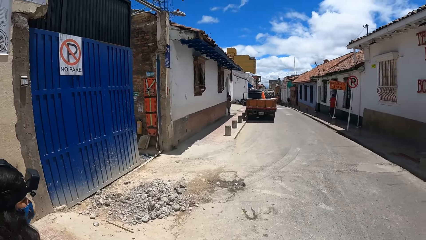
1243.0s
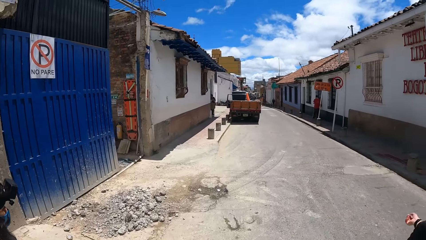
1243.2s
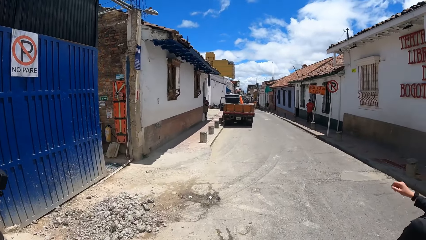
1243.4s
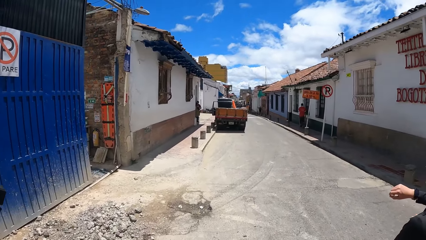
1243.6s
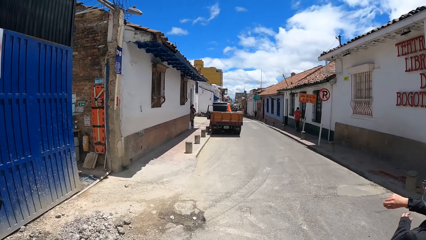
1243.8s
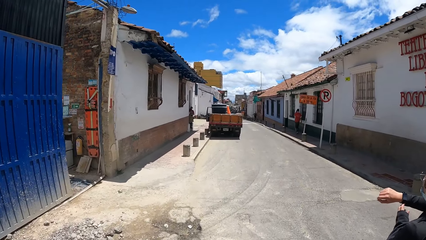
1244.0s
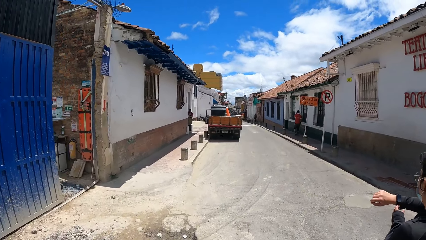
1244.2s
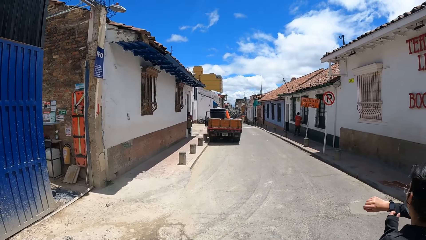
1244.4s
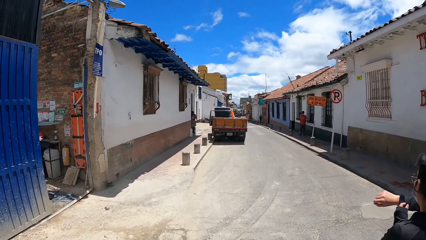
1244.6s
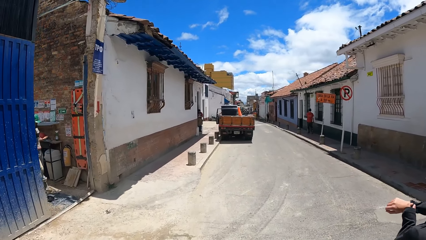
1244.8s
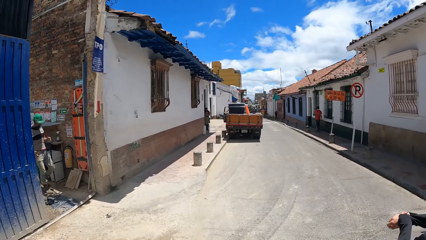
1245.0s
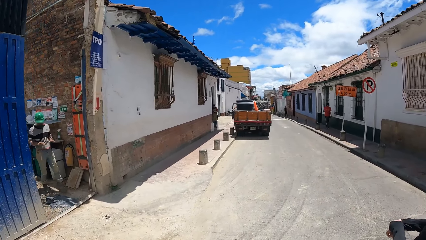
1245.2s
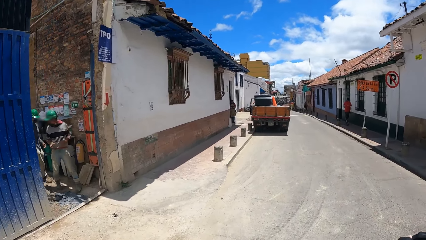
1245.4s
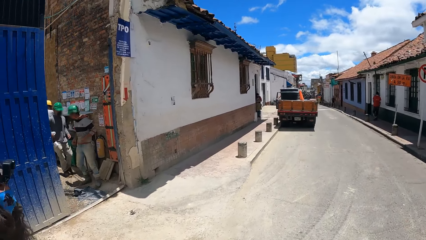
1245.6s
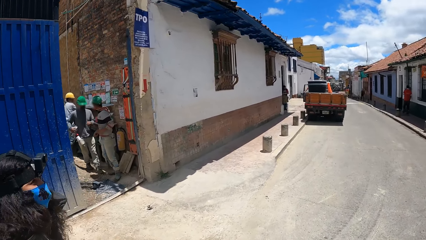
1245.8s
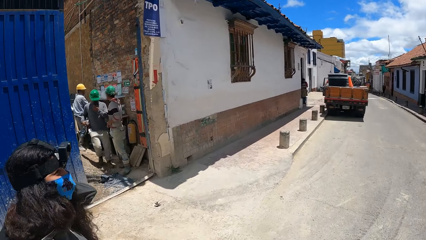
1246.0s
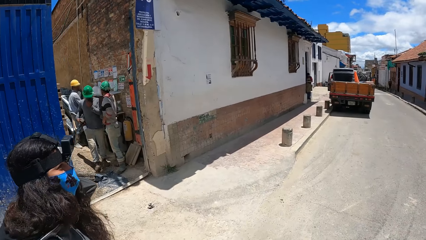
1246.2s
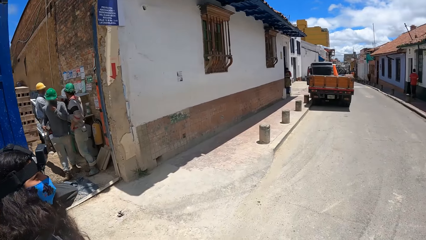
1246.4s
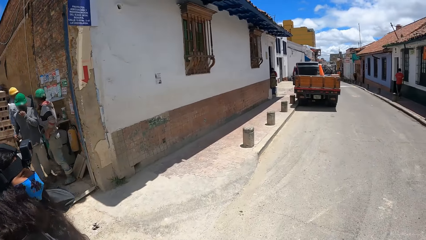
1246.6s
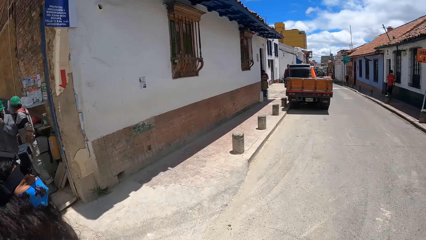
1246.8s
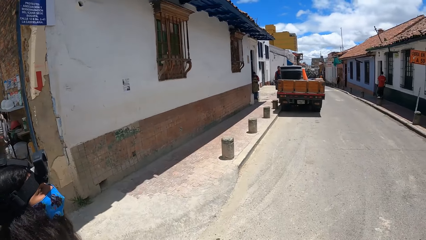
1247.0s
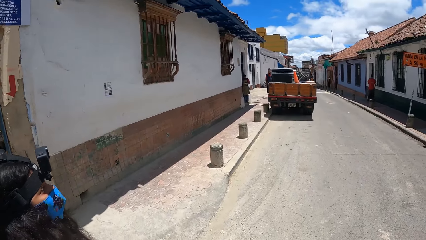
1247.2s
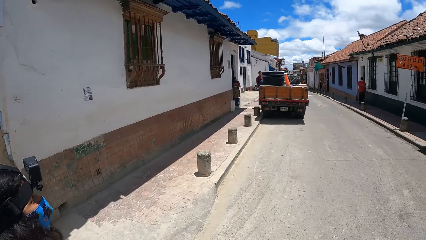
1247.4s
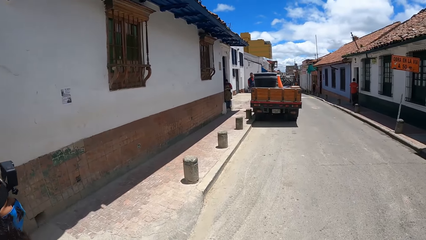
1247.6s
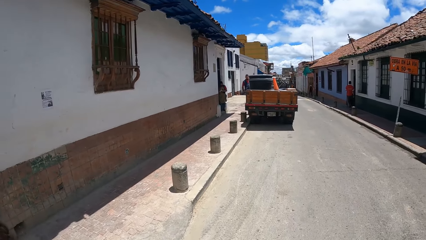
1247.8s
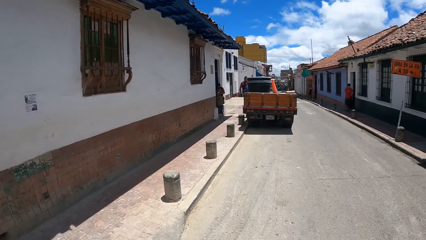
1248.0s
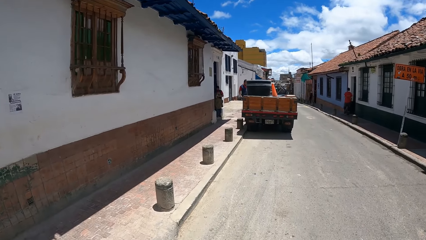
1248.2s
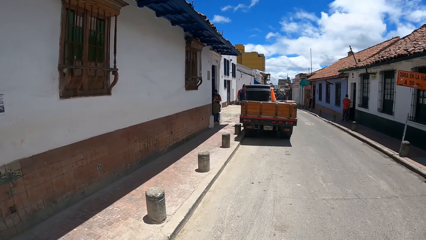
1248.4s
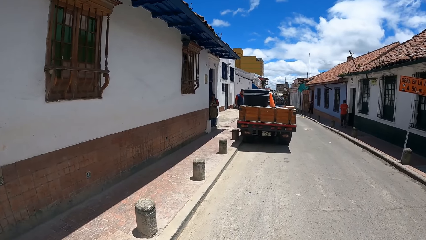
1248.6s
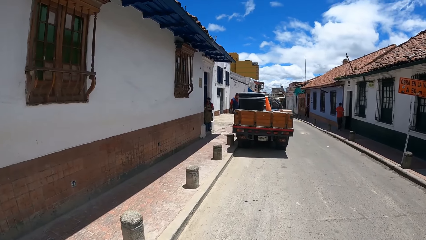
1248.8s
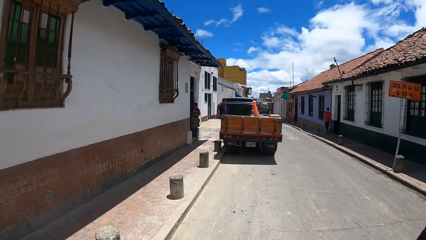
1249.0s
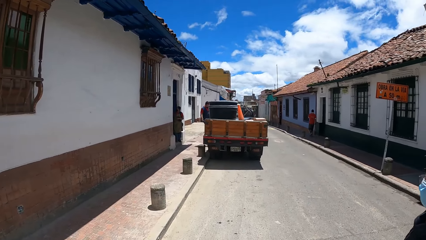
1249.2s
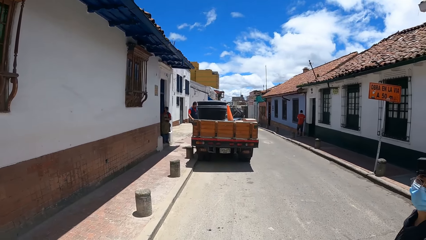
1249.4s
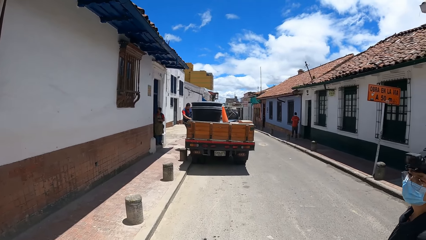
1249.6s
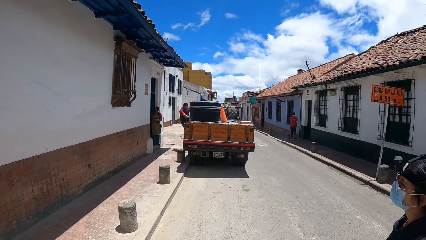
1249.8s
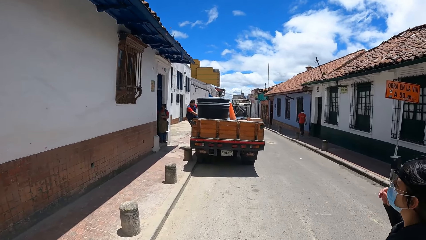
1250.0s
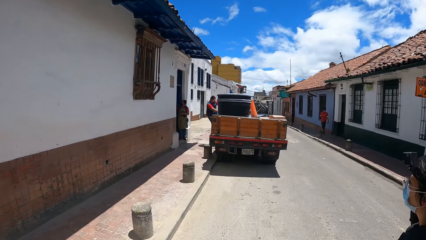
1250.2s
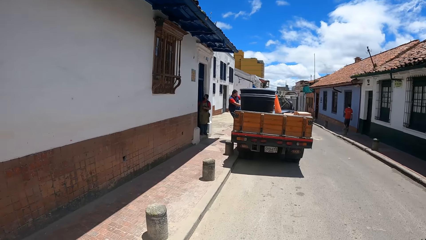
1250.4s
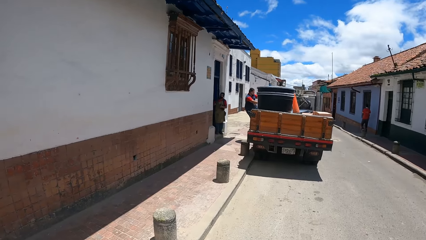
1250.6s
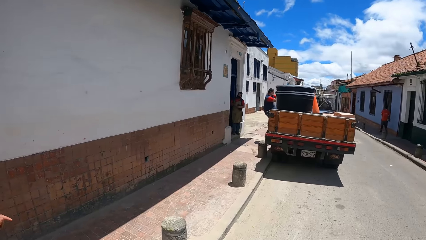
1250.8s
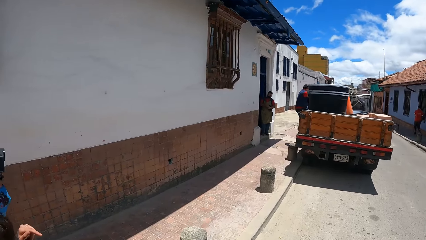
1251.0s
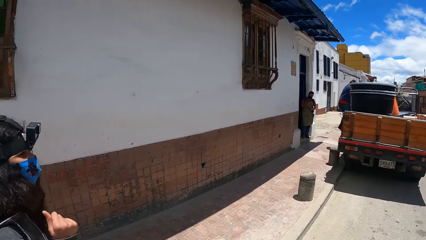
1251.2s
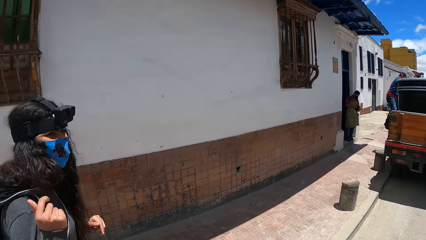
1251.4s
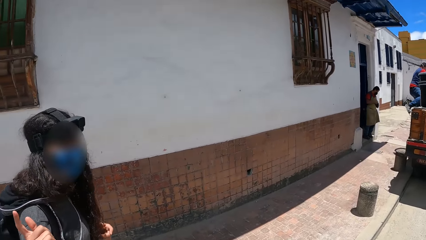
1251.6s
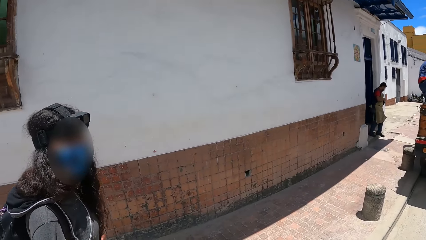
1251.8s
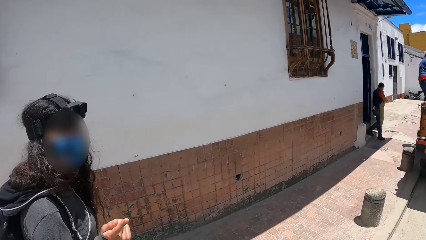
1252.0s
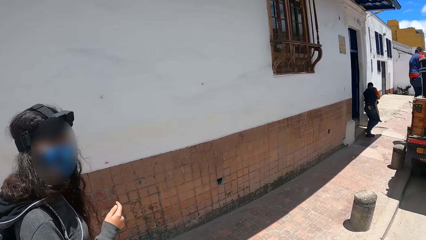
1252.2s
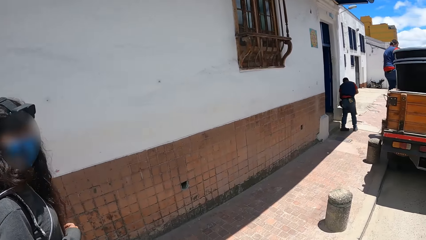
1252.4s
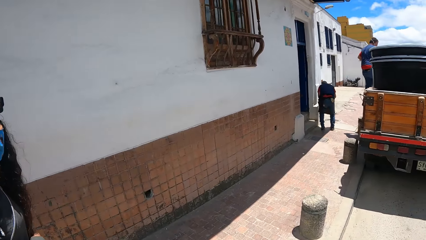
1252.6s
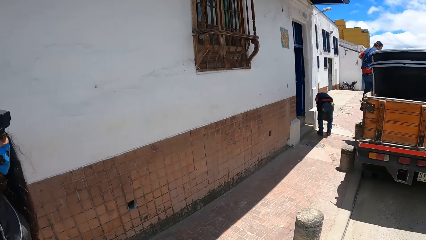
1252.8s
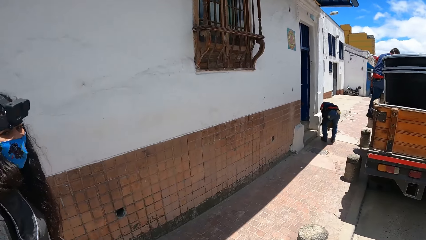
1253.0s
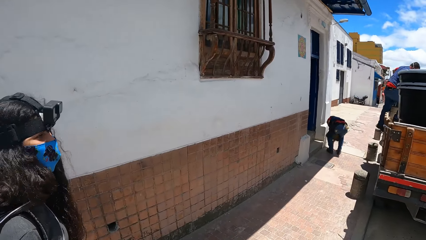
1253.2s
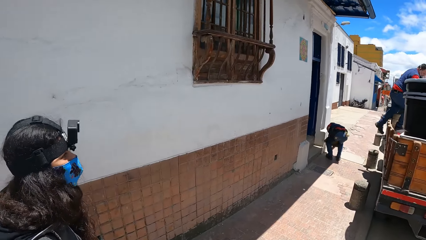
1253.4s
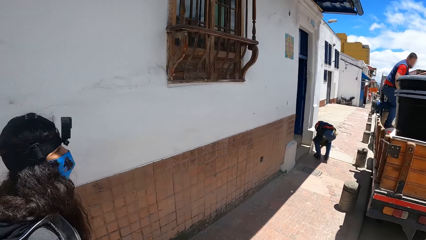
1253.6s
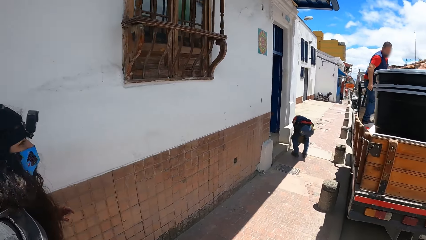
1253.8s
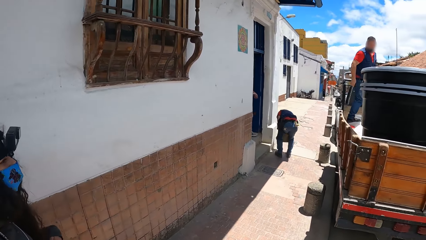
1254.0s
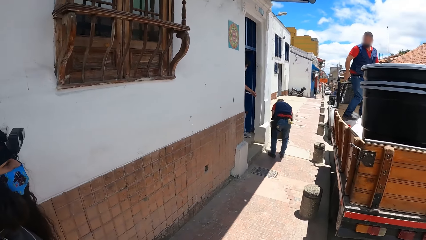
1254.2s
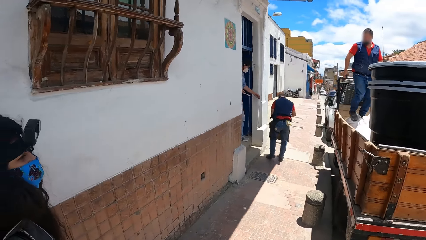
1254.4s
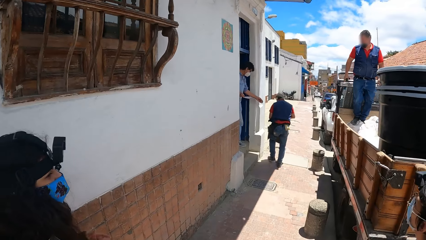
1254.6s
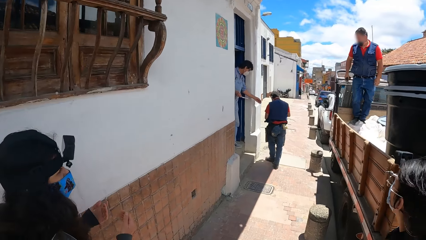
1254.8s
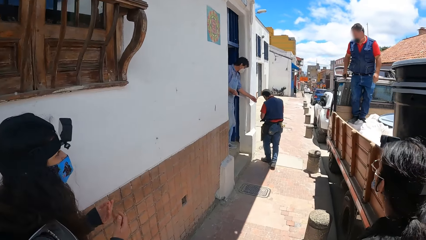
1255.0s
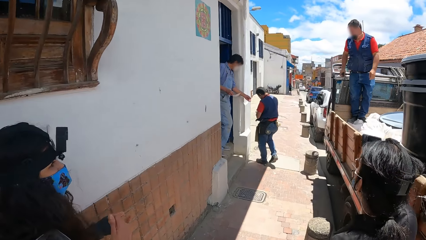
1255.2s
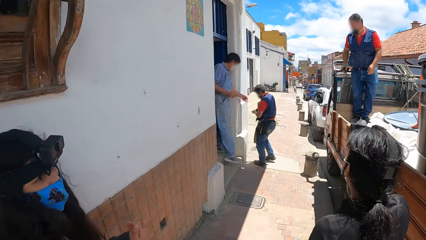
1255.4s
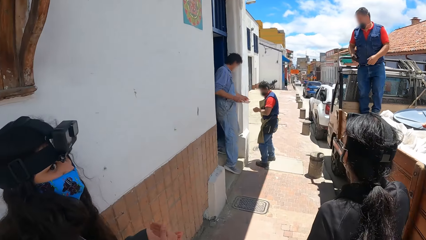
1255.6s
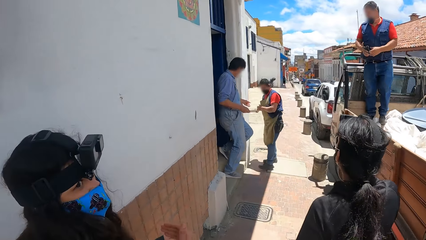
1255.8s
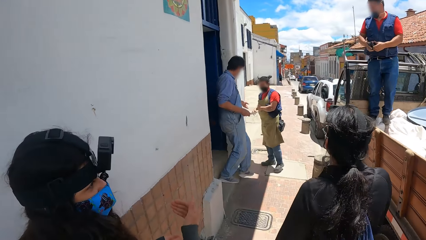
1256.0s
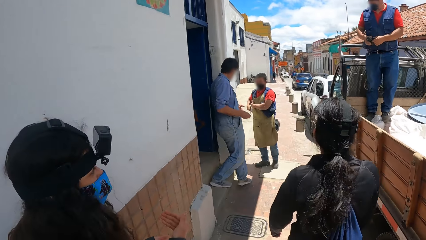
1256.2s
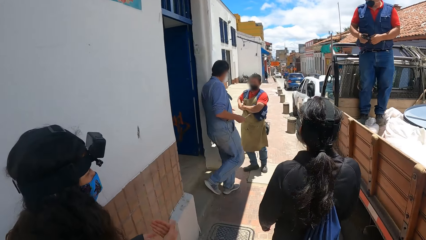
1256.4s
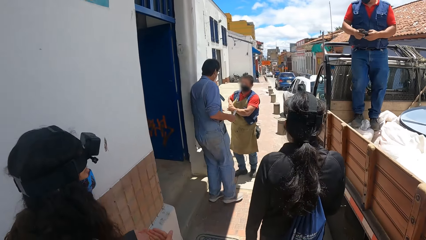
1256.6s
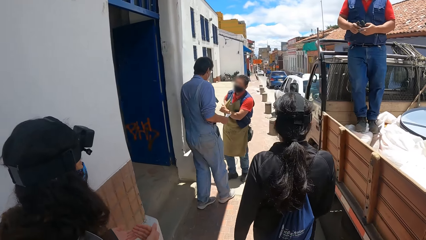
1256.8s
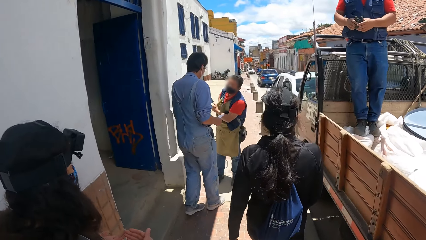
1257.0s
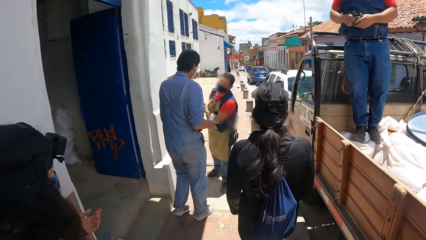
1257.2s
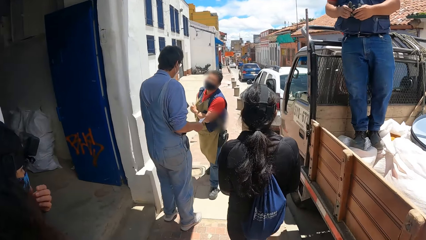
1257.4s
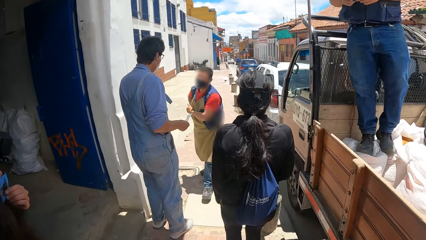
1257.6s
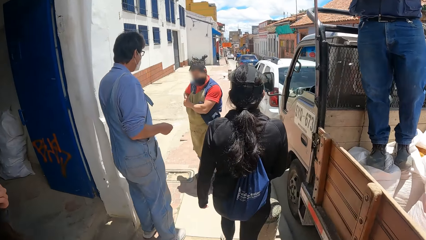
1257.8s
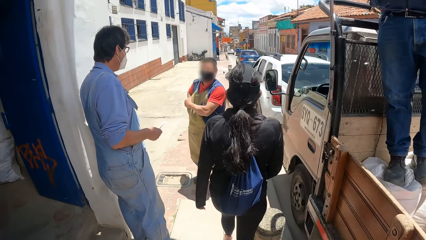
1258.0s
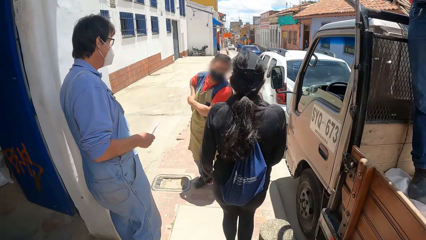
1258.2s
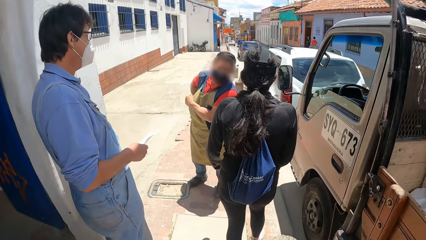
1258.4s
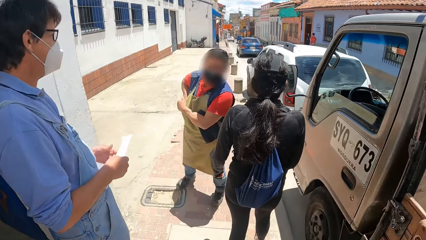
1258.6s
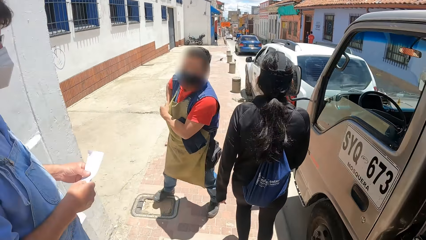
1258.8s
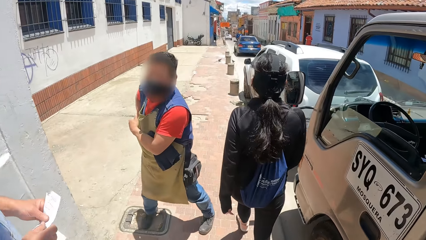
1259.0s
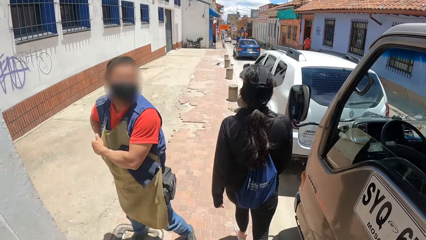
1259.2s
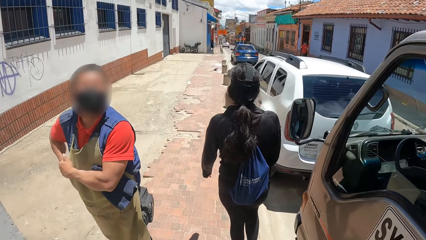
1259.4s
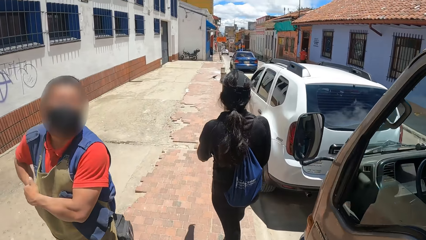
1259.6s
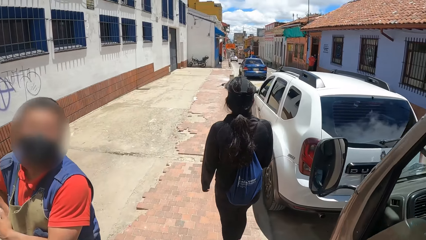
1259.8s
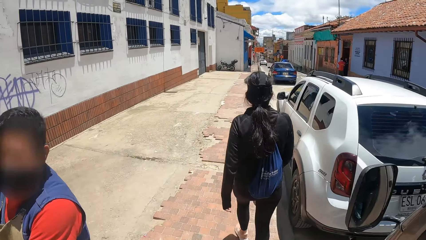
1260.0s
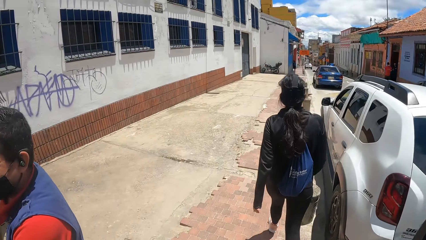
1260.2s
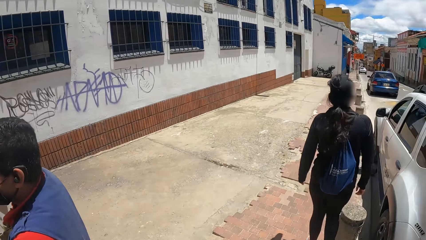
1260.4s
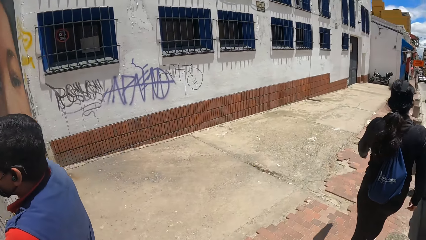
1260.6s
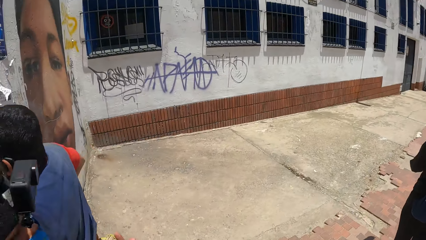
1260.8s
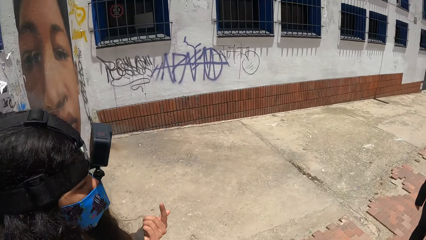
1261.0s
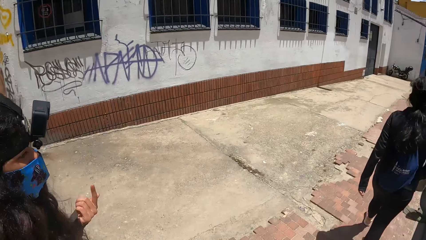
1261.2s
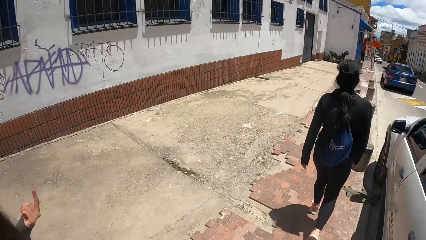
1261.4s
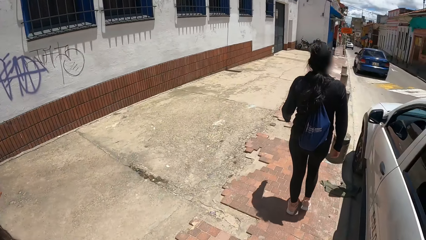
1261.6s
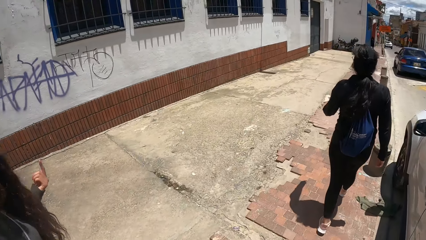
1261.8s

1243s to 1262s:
The camera wearer walks forward. She looks on her left hand. She looks at a person on her left side. She walks forward.
